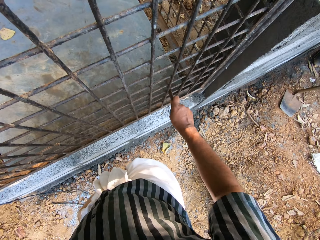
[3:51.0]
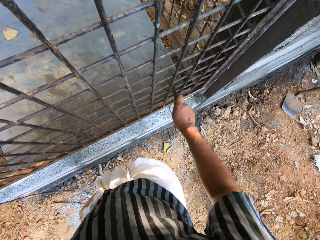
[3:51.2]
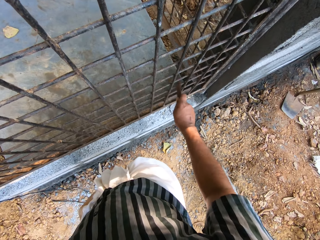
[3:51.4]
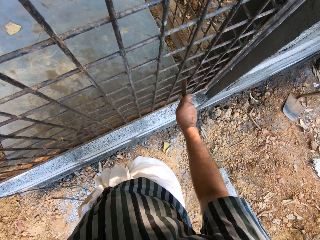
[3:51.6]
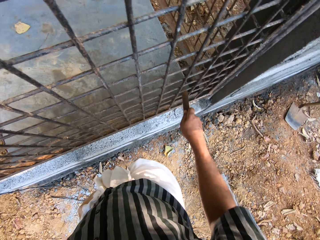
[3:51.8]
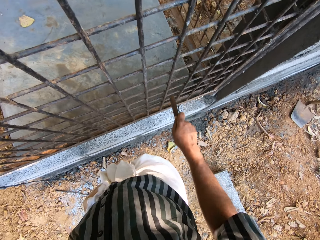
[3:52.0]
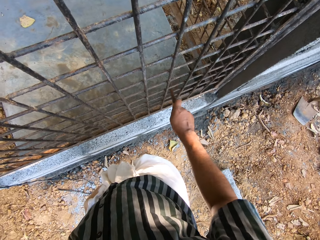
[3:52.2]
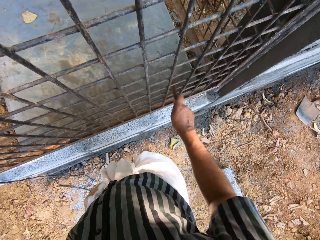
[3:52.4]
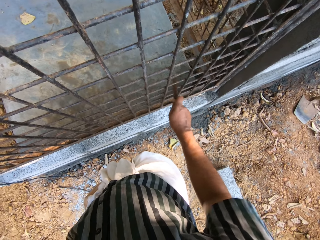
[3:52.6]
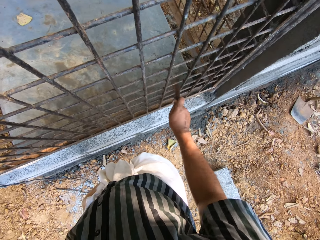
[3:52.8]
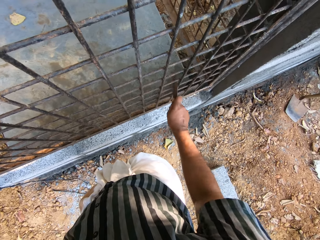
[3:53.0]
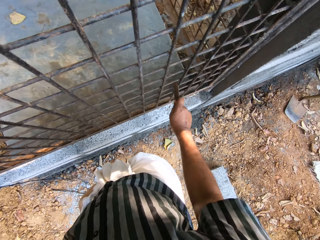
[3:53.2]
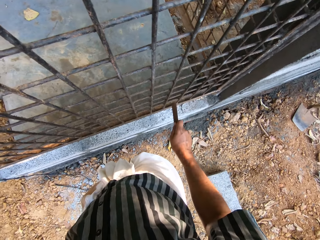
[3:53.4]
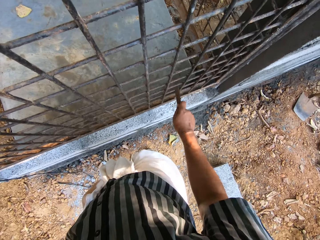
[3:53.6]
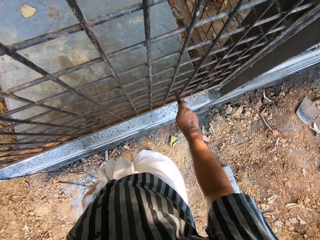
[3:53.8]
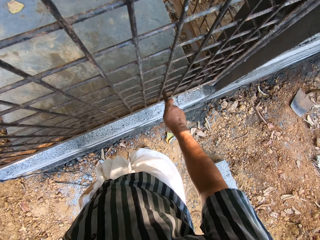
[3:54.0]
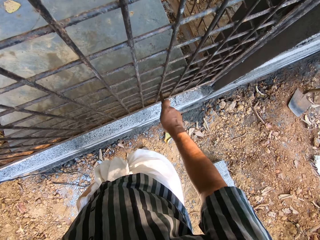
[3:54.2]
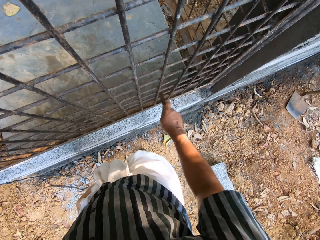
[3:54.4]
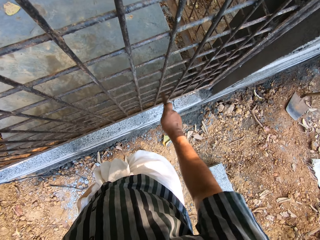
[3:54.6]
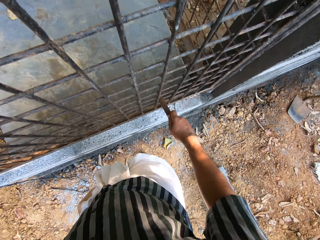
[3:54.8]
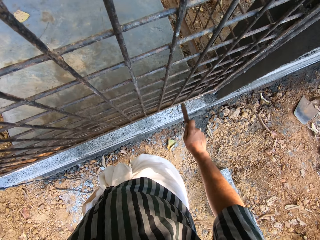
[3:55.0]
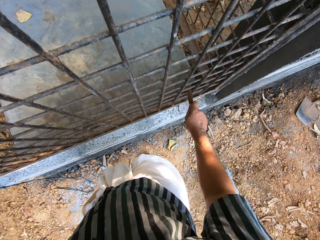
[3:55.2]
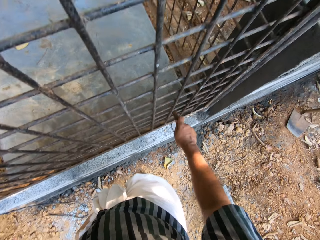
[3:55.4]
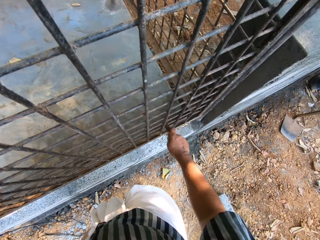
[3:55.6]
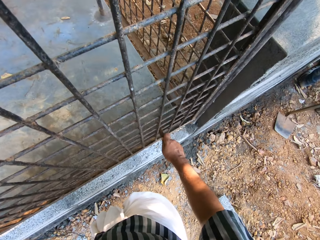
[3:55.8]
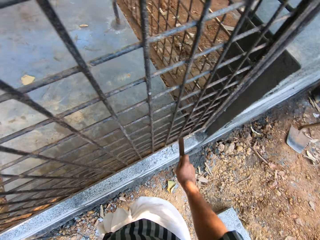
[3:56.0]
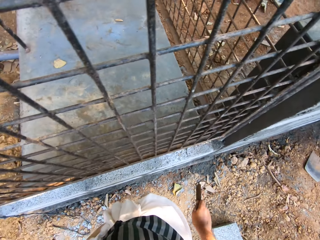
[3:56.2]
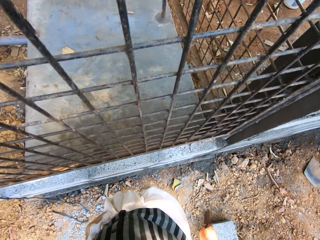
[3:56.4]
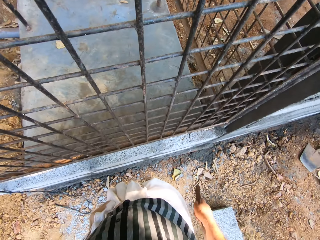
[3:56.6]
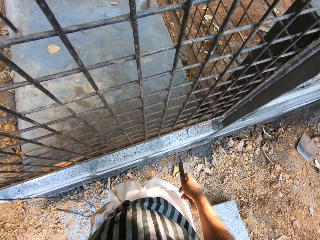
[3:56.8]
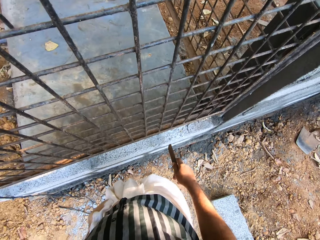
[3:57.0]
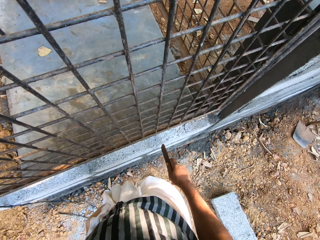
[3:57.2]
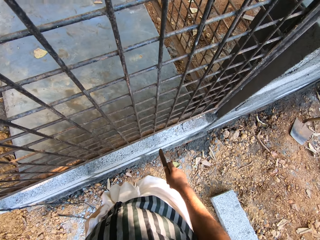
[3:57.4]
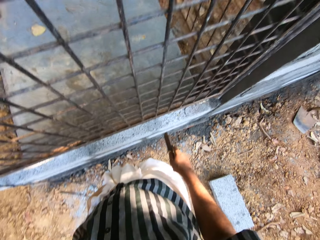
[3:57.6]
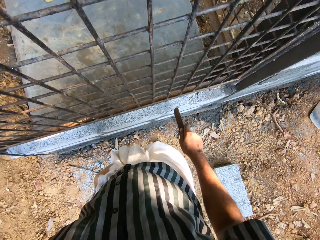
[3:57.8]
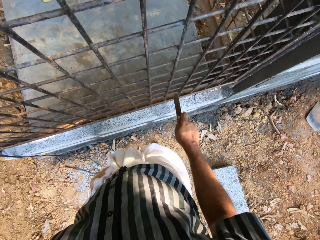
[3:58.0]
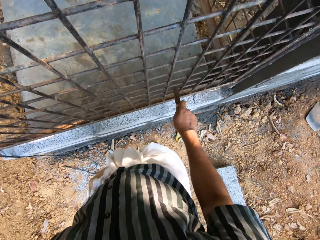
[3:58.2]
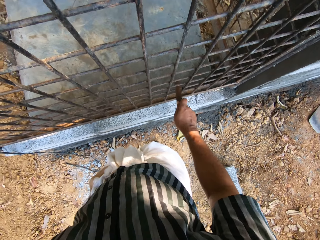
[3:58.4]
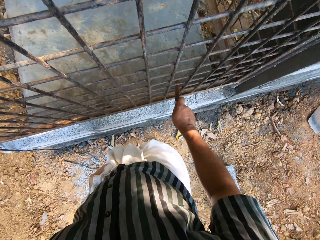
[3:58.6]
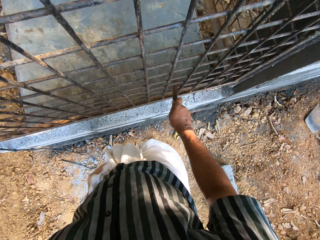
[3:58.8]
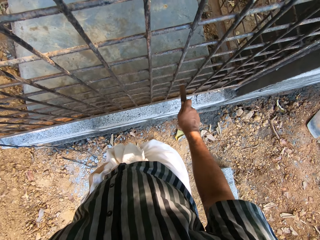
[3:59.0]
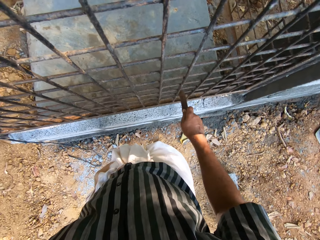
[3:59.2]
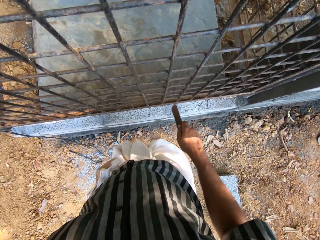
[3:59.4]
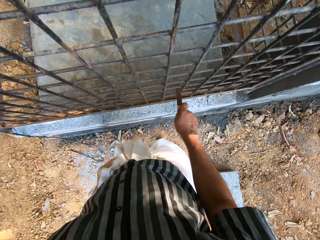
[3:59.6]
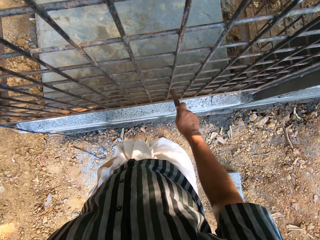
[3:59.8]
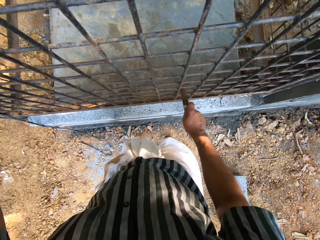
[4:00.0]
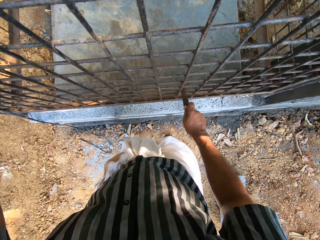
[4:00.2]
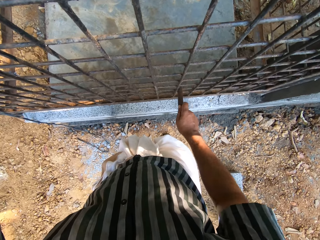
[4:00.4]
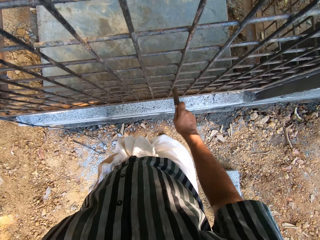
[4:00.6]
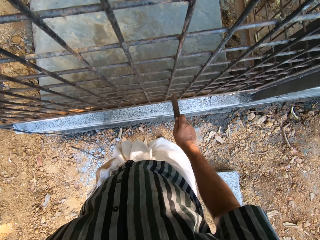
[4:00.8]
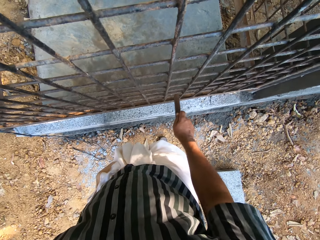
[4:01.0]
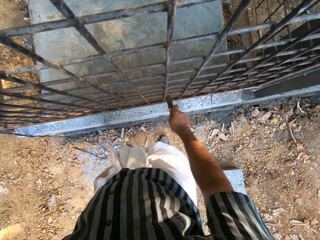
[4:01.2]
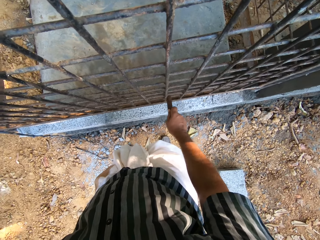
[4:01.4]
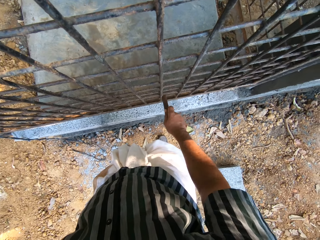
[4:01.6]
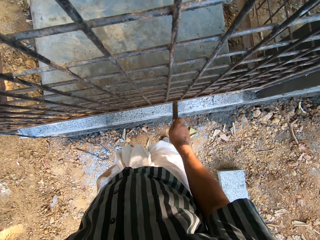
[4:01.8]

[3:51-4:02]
The camera wearer files a metal grid with a metal file.

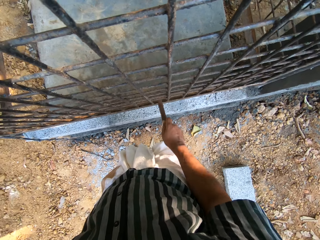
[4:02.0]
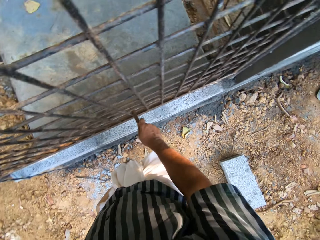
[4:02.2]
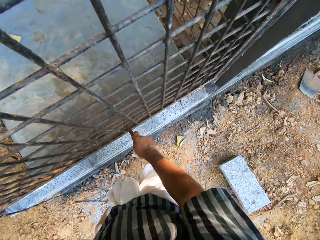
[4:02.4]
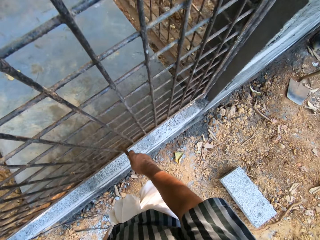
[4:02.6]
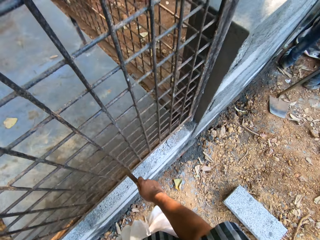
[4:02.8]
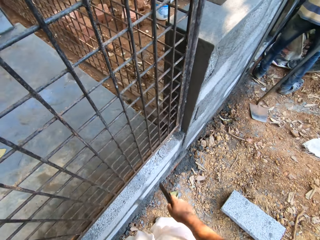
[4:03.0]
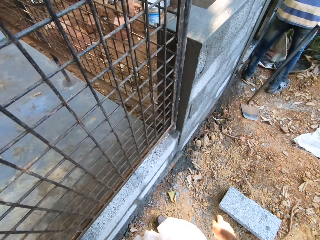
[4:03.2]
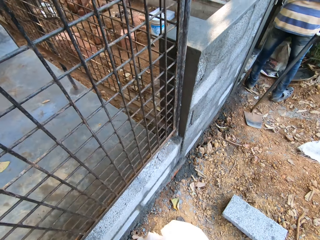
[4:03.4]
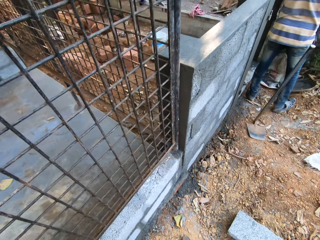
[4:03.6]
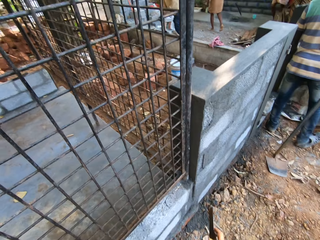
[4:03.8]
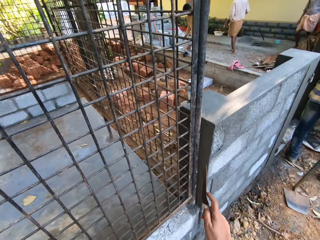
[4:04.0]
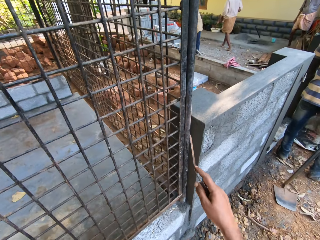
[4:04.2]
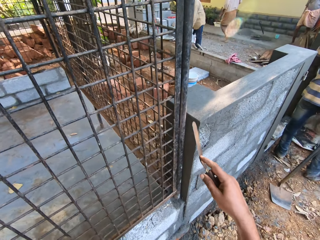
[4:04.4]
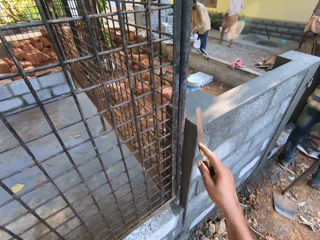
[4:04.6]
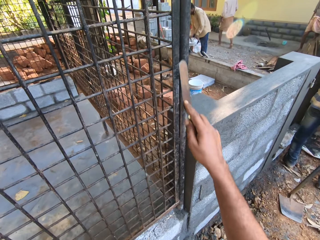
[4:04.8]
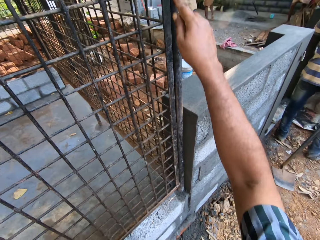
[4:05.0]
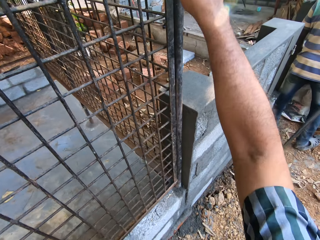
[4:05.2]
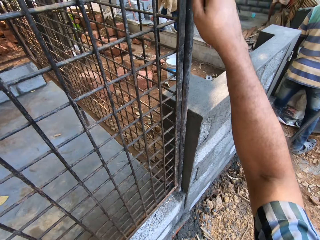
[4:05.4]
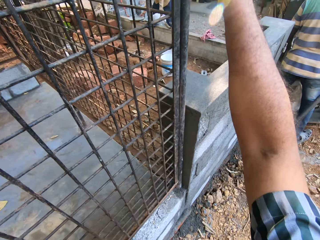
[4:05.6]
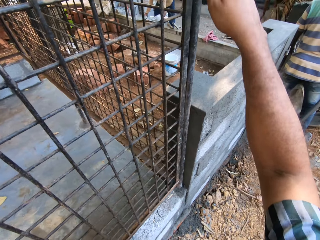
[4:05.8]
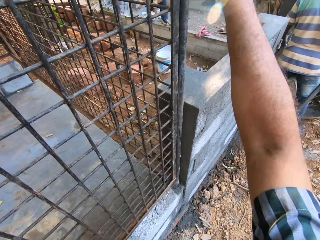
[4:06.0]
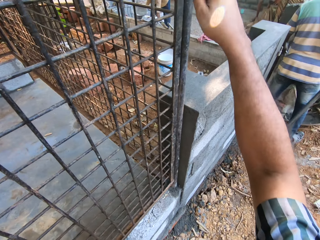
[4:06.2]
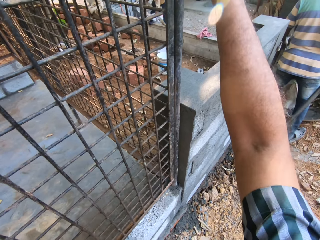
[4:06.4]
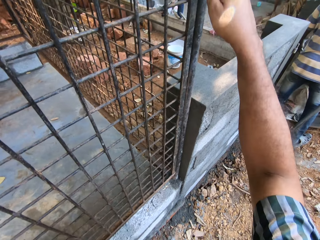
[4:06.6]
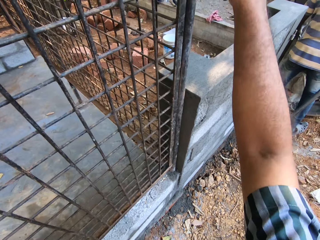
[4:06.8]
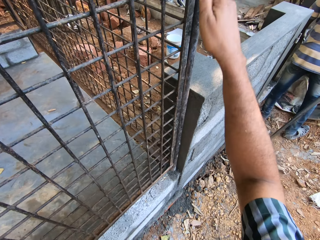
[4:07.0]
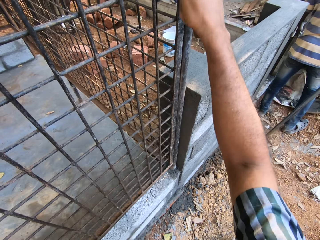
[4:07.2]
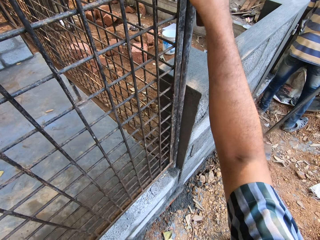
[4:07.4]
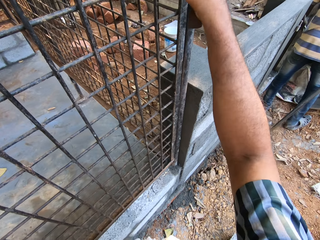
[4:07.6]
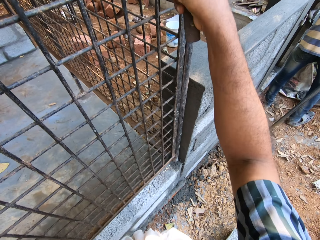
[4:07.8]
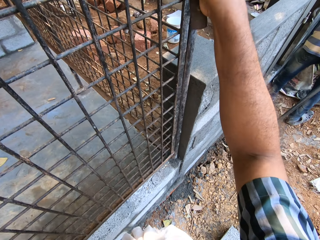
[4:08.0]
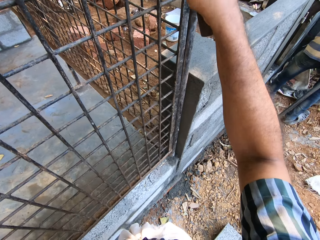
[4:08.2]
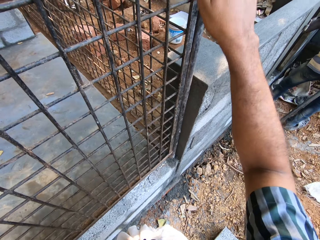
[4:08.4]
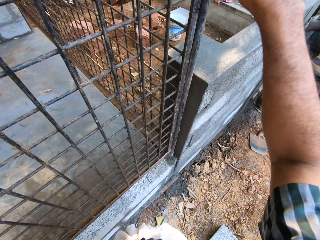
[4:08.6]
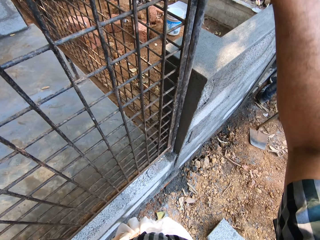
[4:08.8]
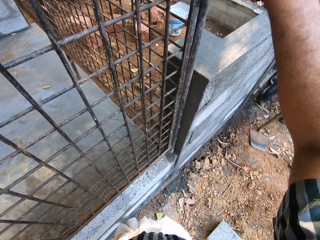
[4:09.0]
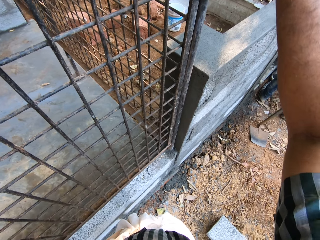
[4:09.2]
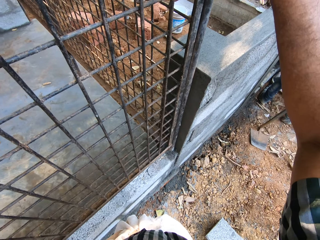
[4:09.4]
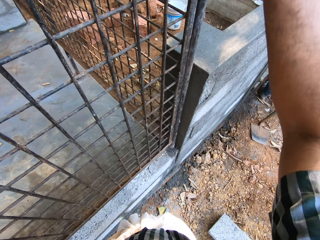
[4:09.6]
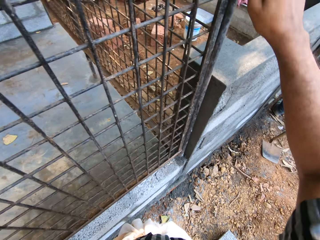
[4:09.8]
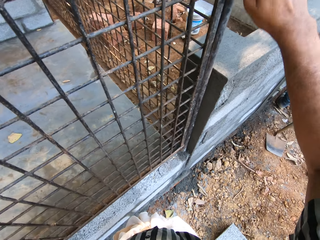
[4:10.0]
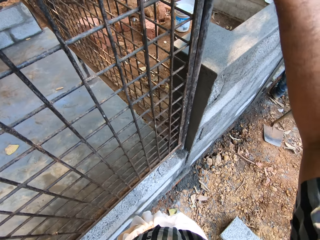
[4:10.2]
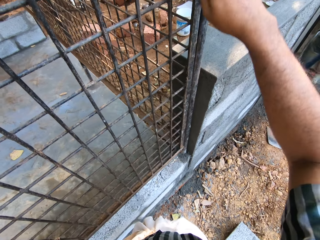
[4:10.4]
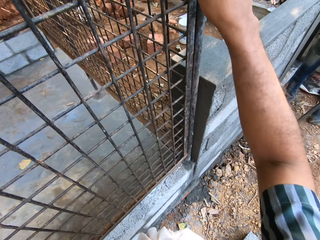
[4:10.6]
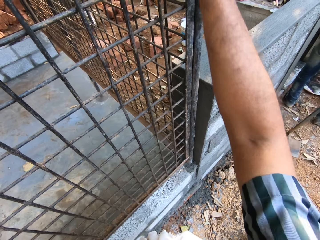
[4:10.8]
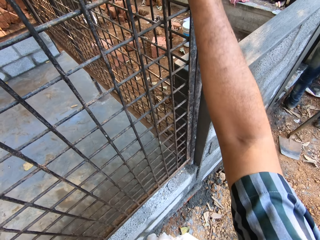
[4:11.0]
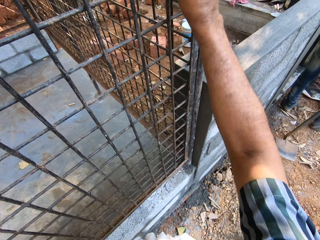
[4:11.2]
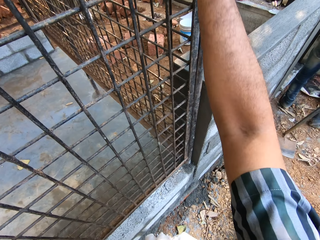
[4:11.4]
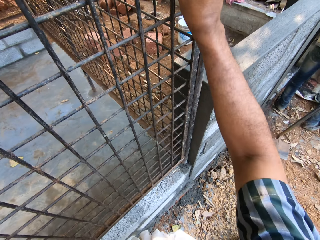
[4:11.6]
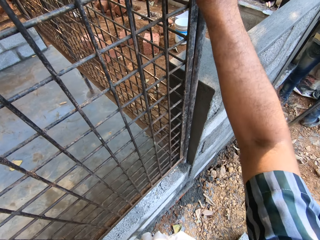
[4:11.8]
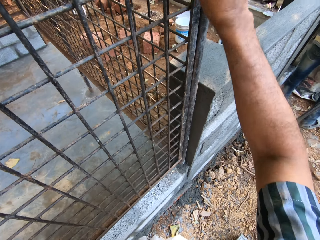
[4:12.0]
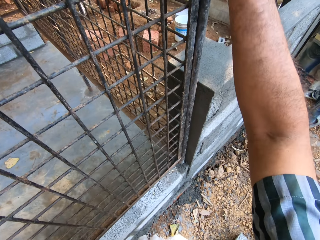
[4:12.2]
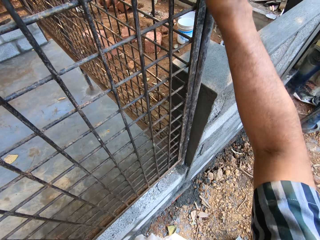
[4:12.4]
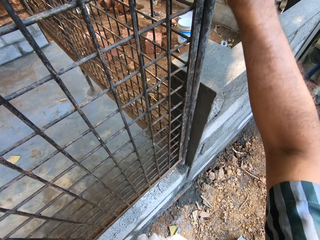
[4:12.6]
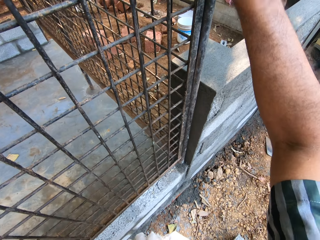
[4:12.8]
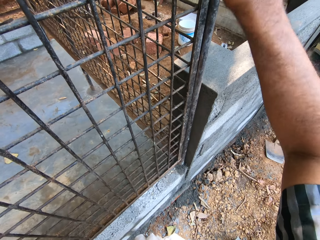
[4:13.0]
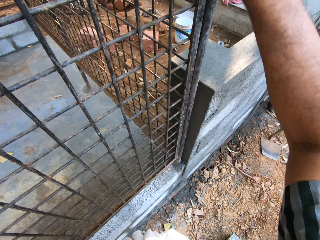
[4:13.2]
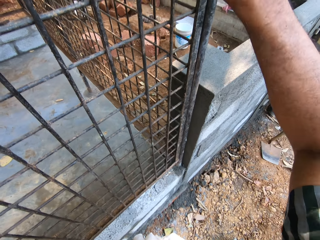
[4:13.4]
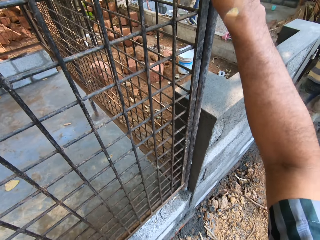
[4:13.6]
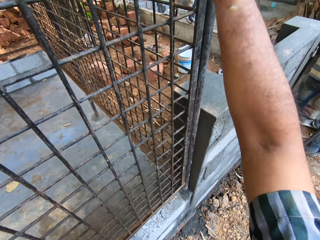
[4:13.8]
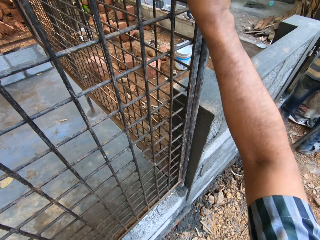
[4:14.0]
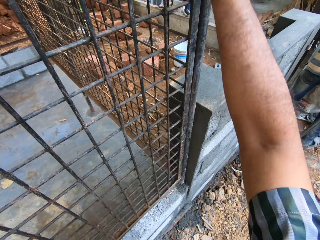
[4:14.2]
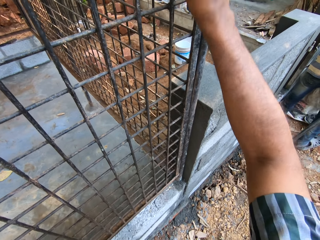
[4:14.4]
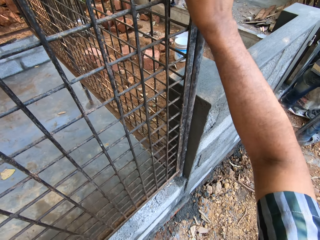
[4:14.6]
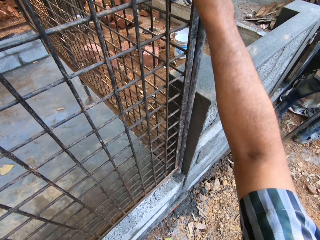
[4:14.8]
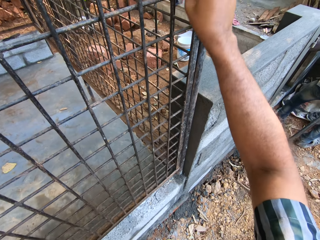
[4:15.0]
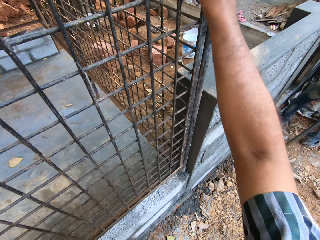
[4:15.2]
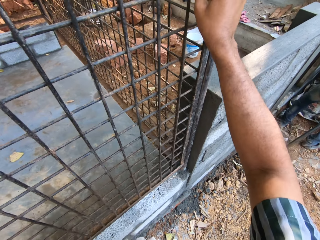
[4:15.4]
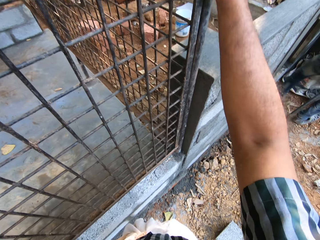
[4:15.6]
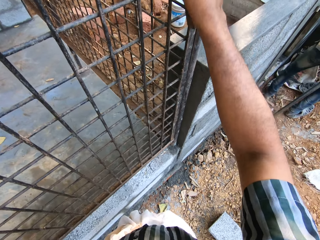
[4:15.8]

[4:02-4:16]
The camera wearer looks around. They file a metal grid with a metal file.
